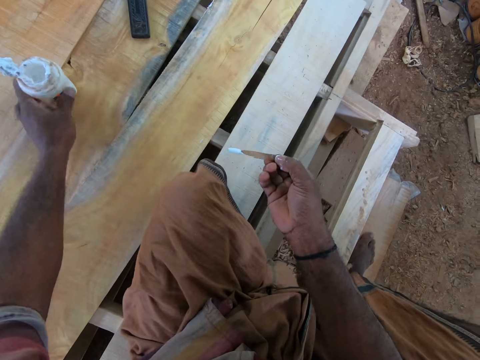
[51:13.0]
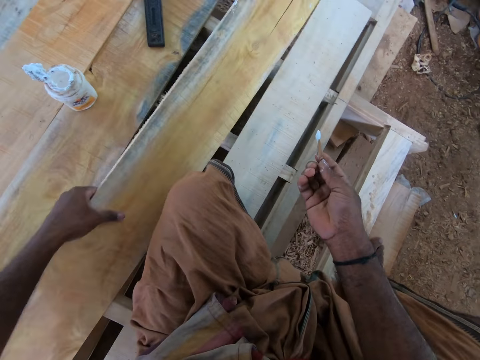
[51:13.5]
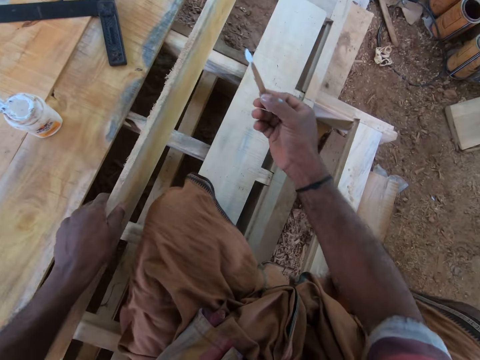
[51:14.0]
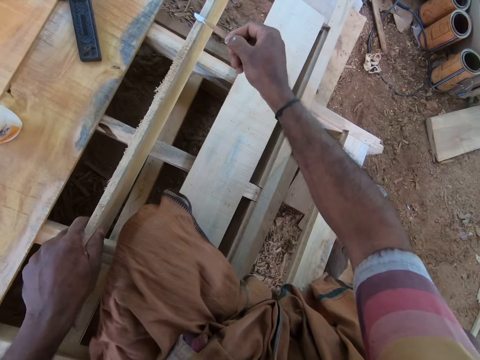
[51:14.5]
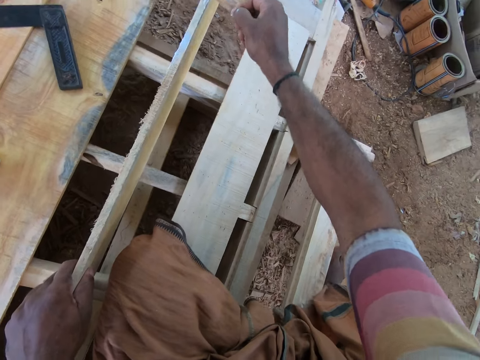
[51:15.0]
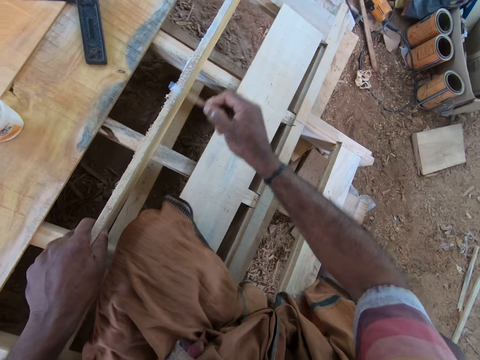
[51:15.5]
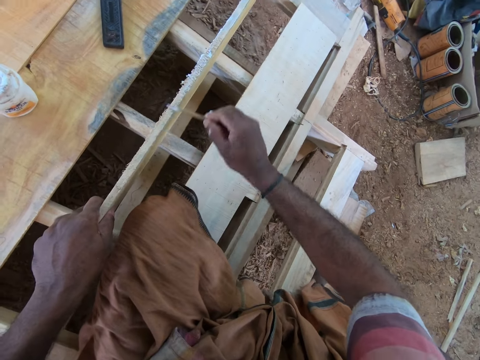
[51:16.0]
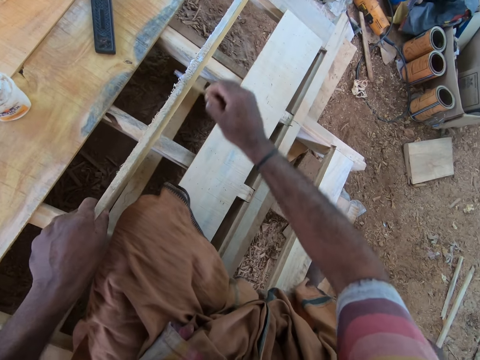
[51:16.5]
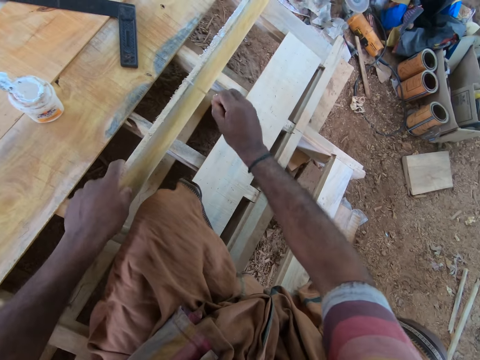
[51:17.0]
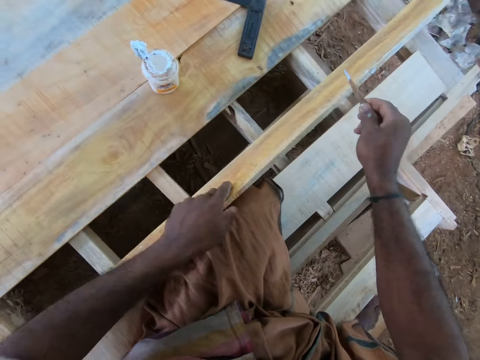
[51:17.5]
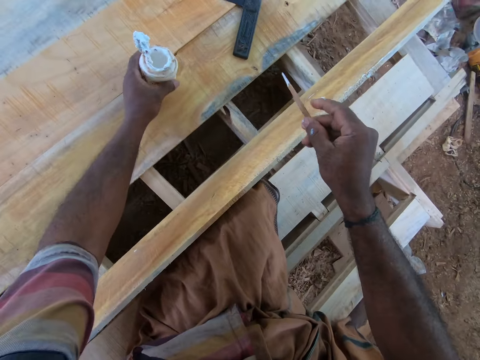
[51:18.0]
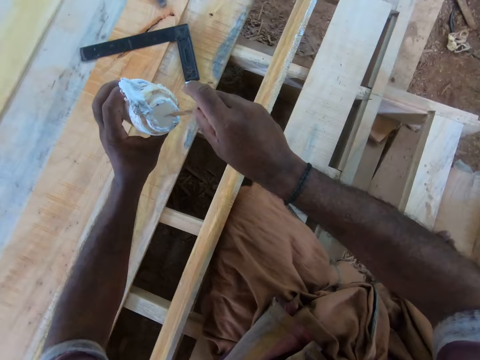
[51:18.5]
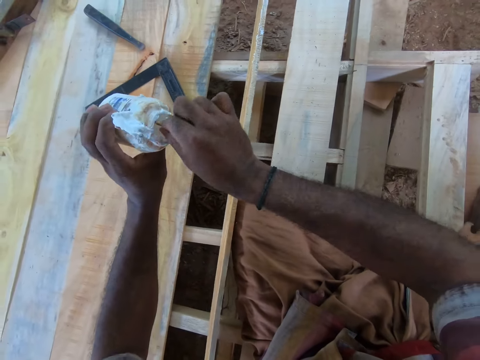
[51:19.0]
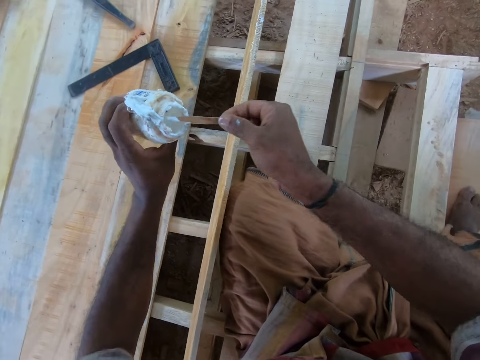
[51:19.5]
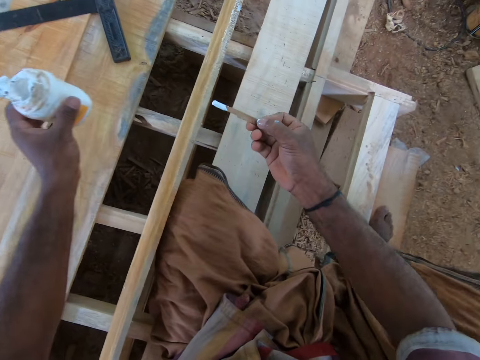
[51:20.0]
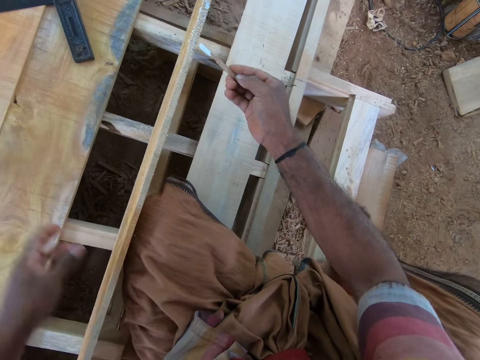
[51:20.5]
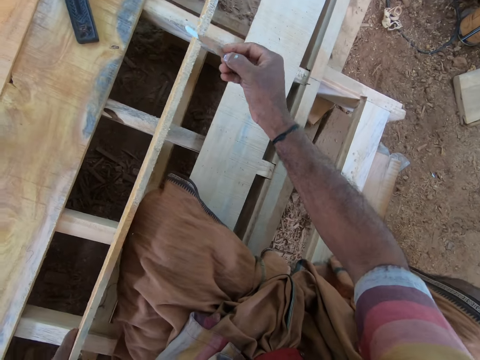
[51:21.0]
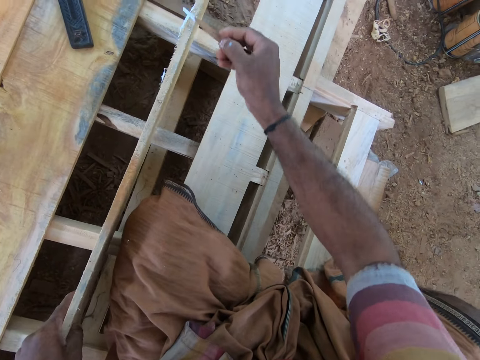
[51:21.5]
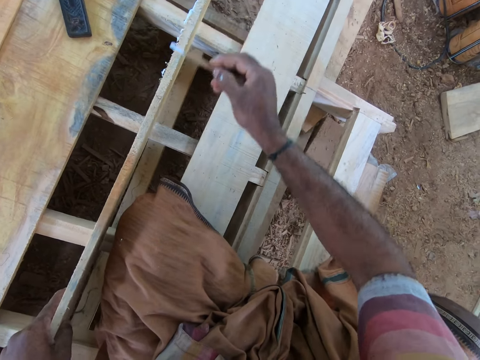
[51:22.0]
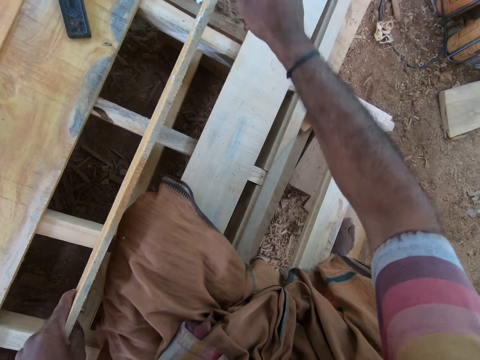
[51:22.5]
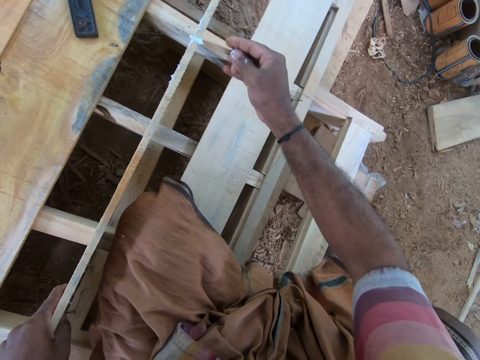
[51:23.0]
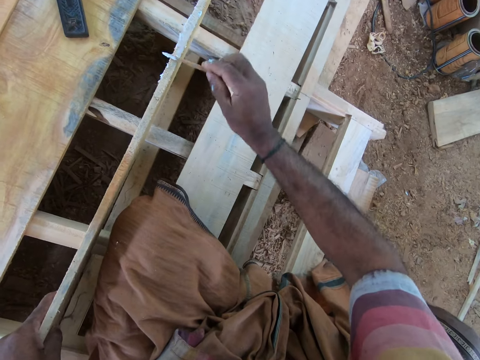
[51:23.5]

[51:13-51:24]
The camera wearer drops the glue container on the wood pallet with his left hand. He picks up the plank from the wood pallet with his left hand. He applies the glue on the plank with the piece of wood in his right hand. He picks up the glue container from the wood pallet with his left hand. He takes from the glue container with the piece of wood in his right hand. He drops the glue container on the wood pallet with his left hand. He moves the plank on the wood pallet with his left hand. He applies the glue on the plank with the piece of wood in his right hand.

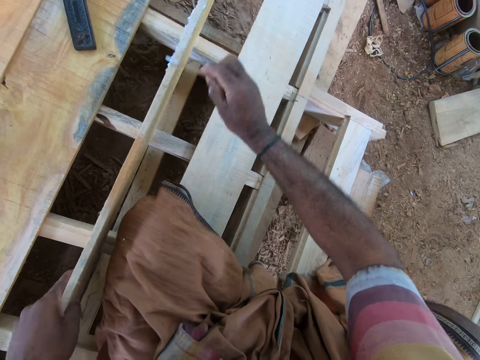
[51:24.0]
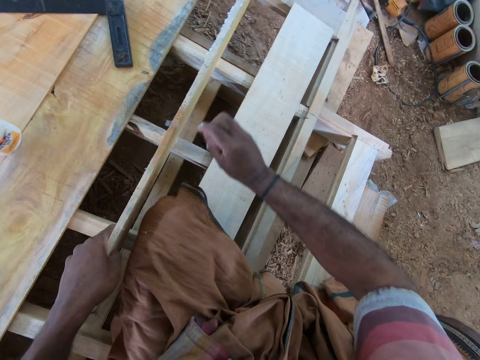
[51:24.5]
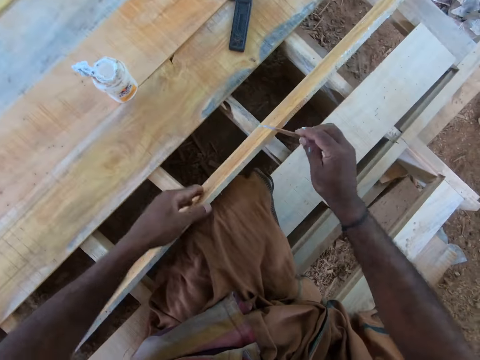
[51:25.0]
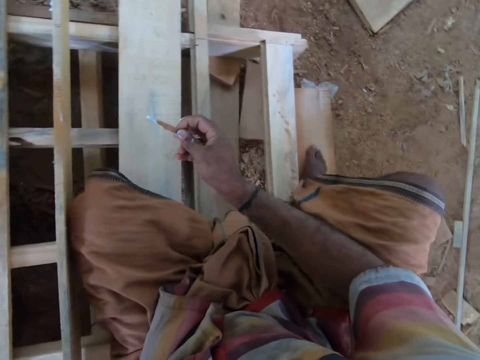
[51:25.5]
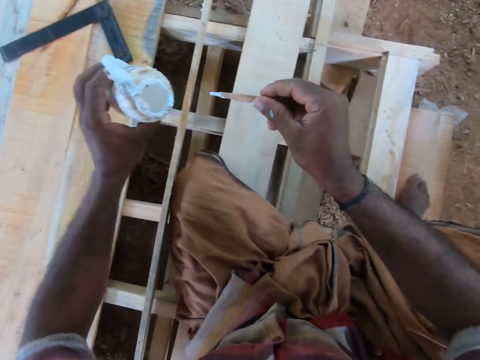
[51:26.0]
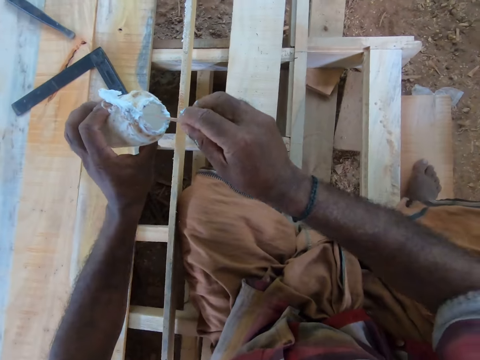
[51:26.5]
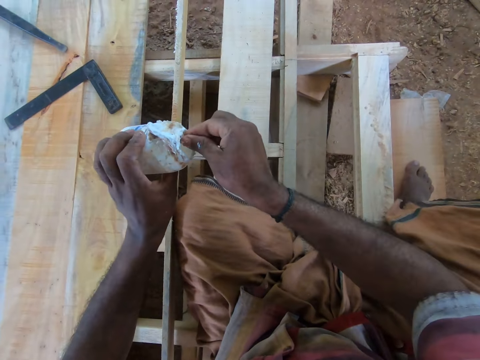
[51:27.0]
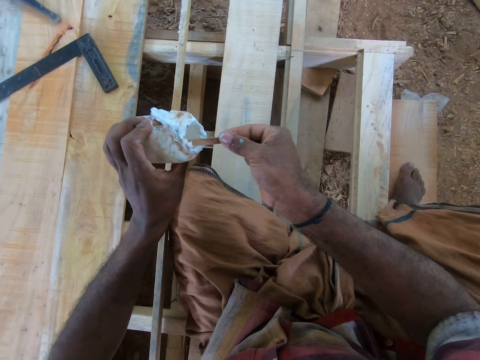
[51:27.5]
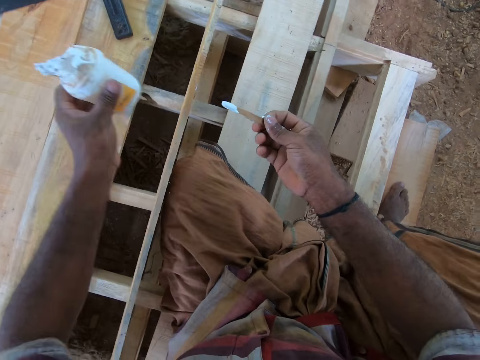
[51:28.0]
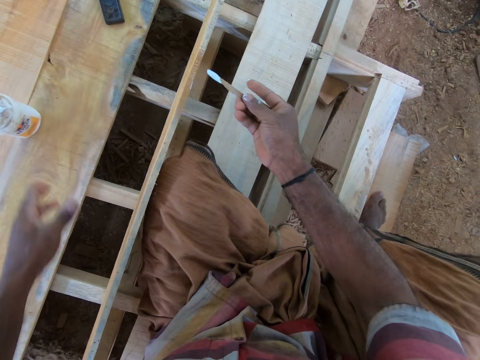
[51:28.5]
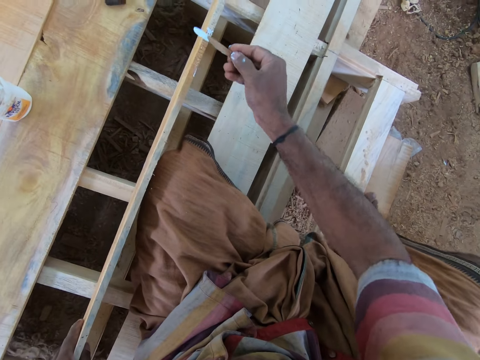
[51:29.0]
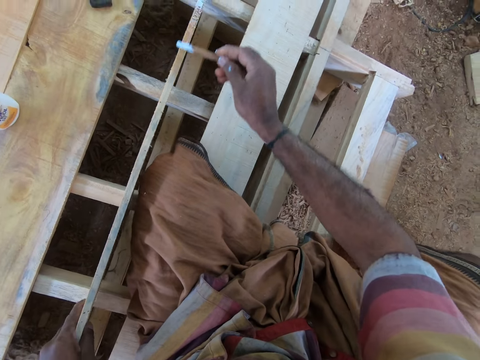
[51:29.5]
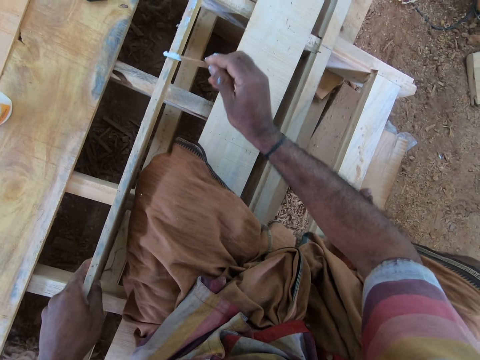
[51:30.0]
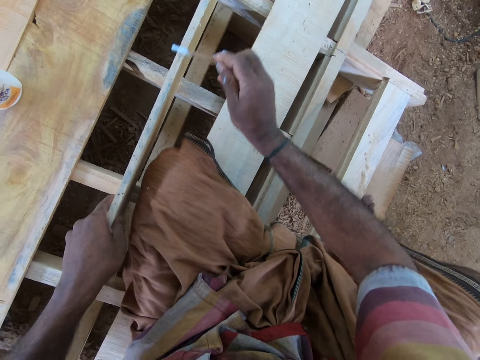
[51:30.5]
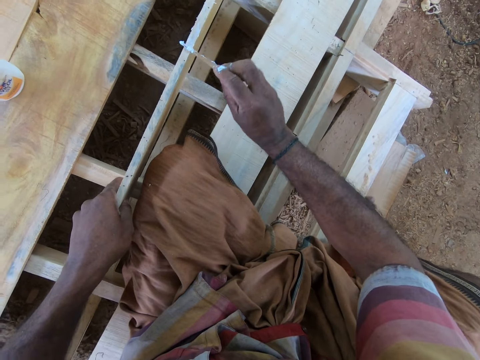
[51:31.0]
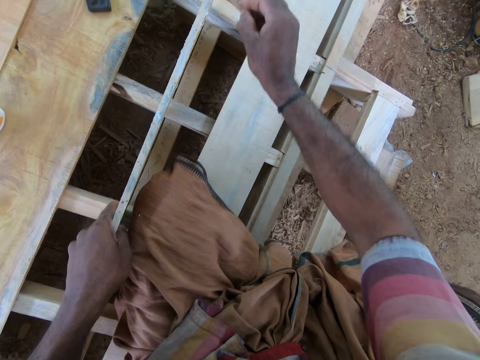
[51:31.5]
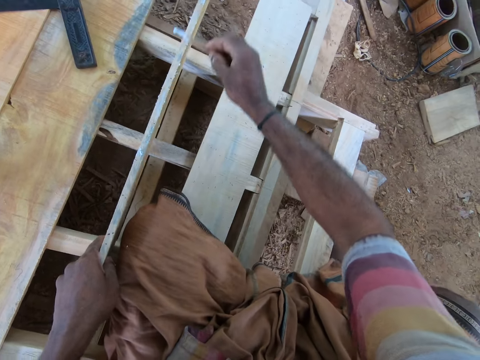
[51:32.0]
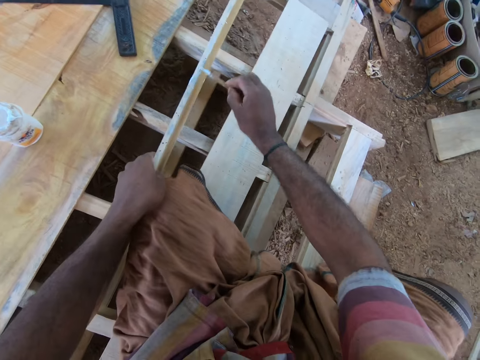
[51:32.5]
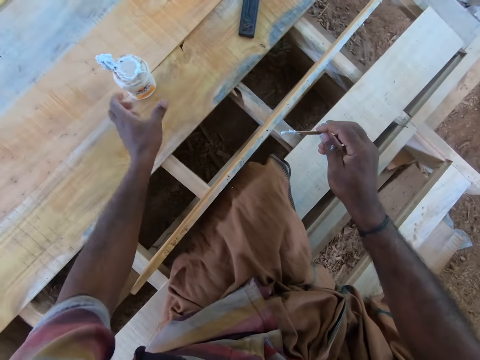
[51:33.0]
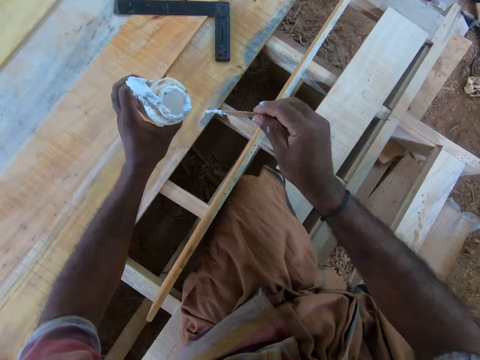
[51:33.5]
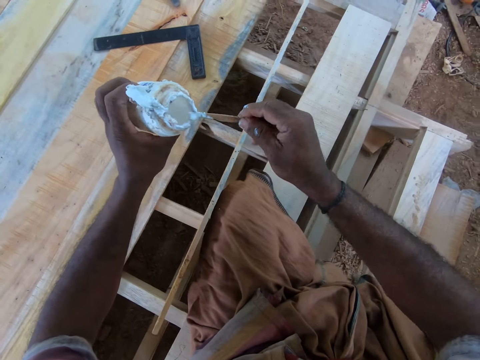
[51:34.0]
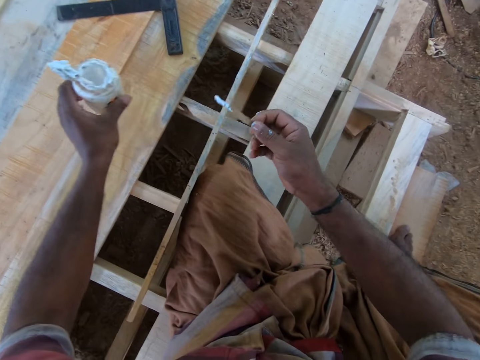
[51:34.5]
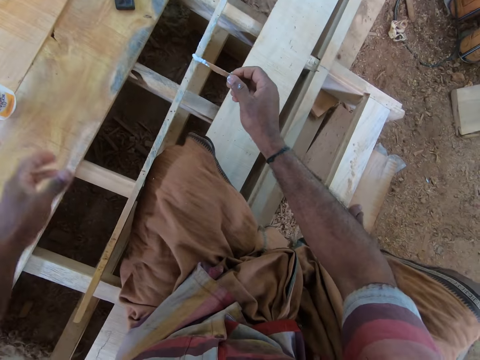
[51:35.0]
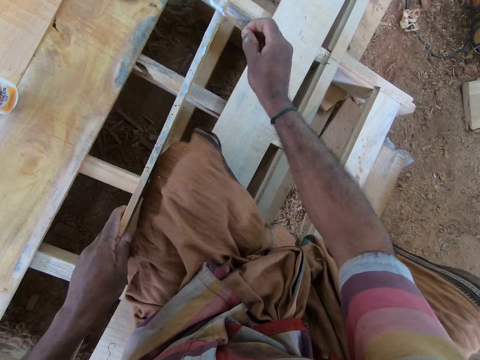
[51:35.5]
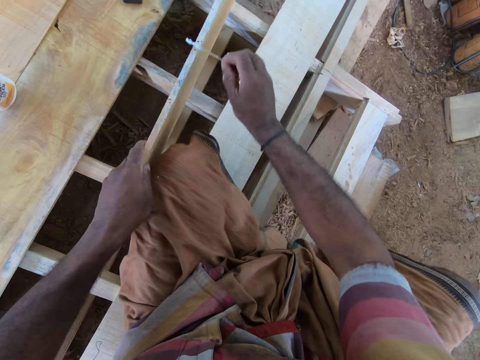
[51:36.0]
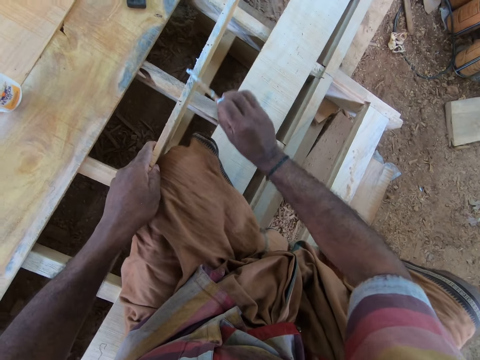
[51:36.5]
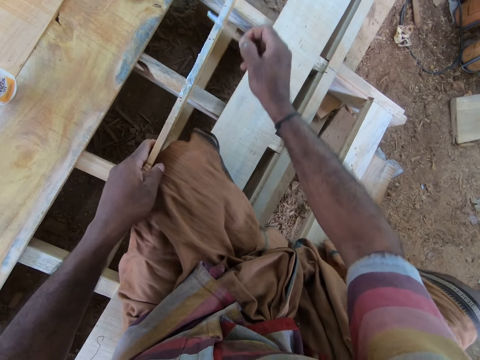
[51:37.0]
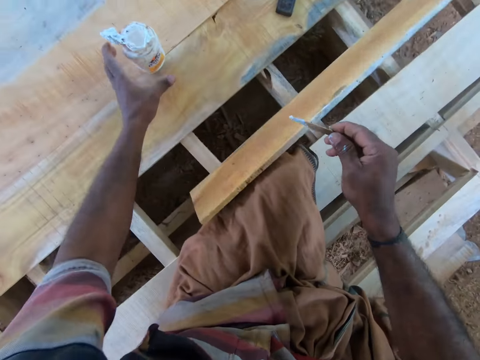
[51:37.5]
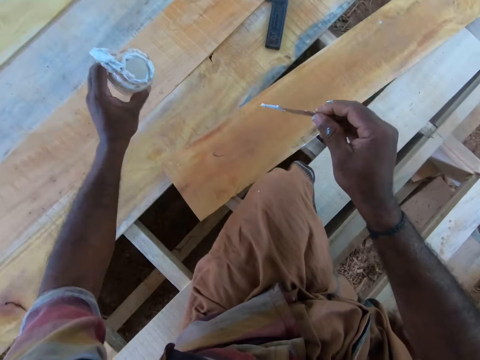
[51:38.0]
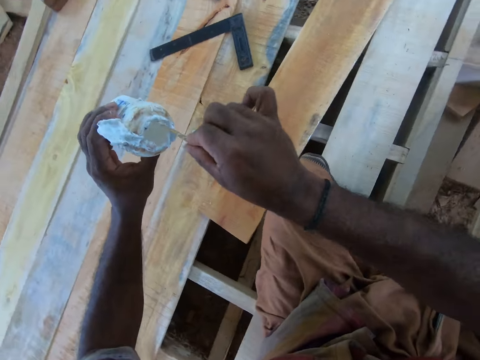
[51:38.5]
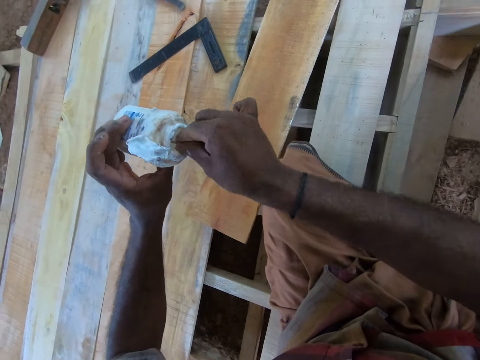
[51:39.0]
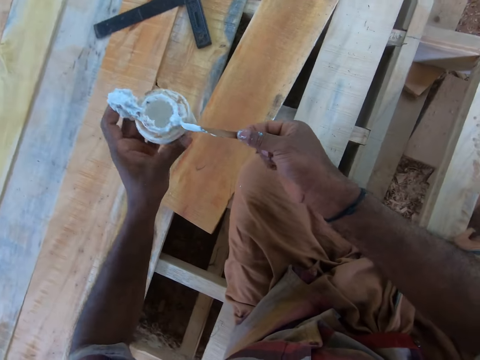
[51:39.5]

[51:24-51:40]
The camera wearer looks around. He picks up the glue container from the wood pallet with his left hand. He takes from the glue container with the piece of wood in his right hand. He drops the glue container on the wood pallet with his right hand. He moves the plank on the wood pallet with his left hand. He applies the glue on the plank with the piece of wood in his right hand. He picks up the glue container from the wood pallet with his left hand. He takes from the glue container with the piece of wood in his right hand. He drops the glue container on the wood pallet with his right hand. He applies the glue on the plank with the piece of wood in his right hand. He moves the plank on the wood pallet with his left hand. He picks up the glue container from the wood pallet with his left hand. He drops the wood. He takes from the glue container with the piece of wood in his right hand.
